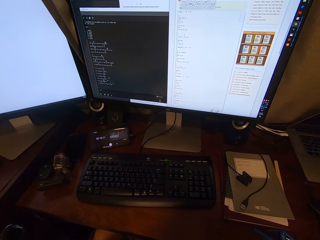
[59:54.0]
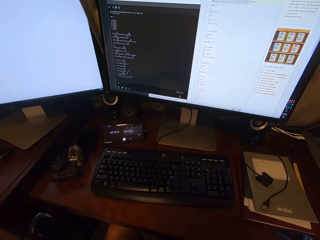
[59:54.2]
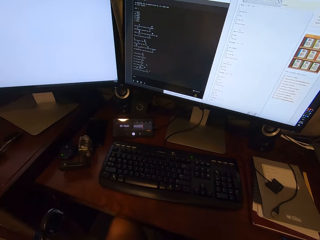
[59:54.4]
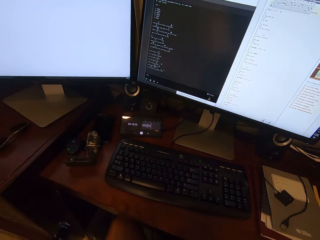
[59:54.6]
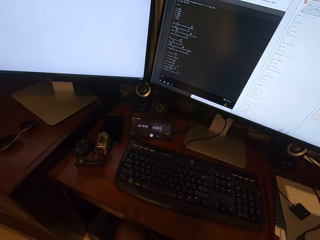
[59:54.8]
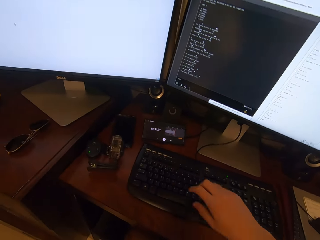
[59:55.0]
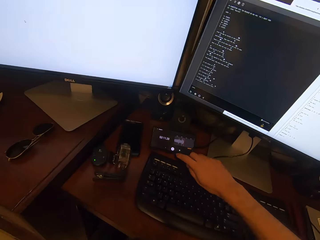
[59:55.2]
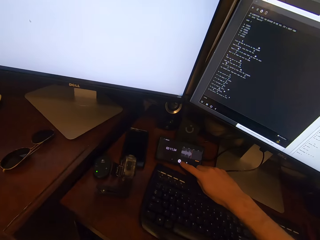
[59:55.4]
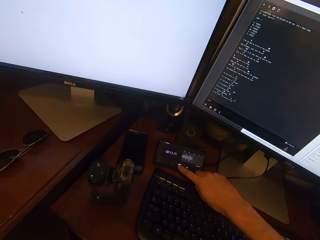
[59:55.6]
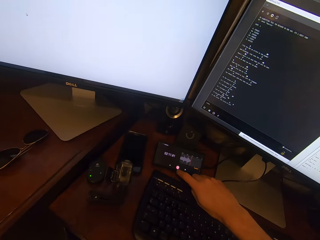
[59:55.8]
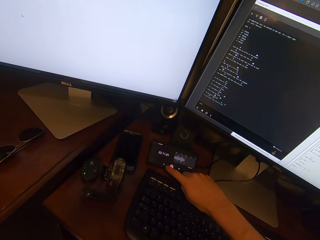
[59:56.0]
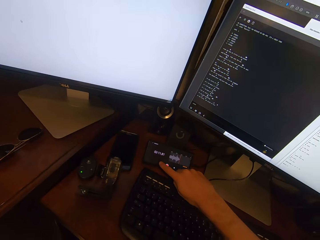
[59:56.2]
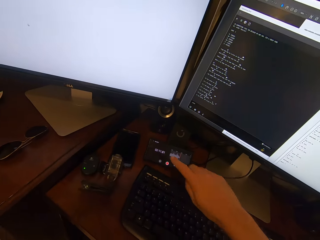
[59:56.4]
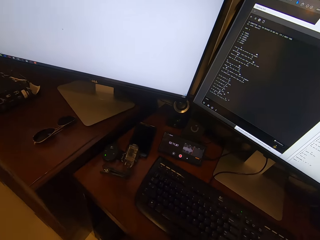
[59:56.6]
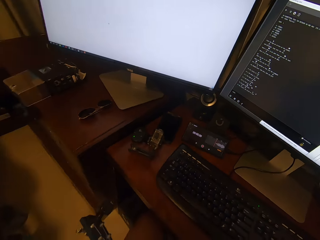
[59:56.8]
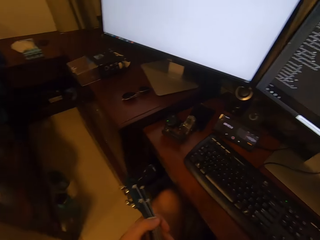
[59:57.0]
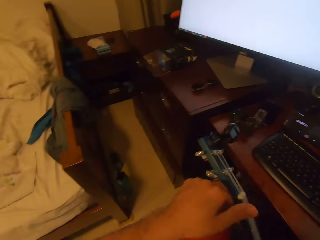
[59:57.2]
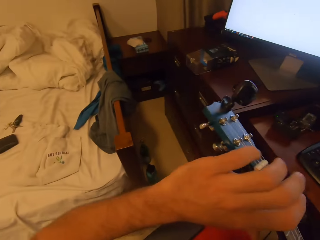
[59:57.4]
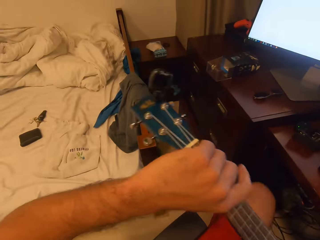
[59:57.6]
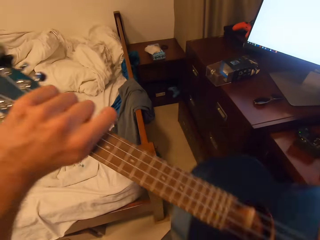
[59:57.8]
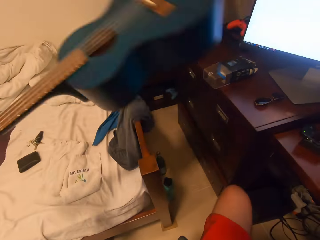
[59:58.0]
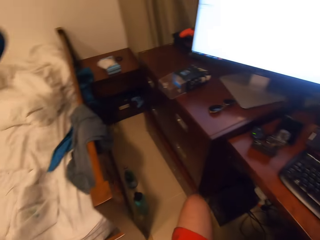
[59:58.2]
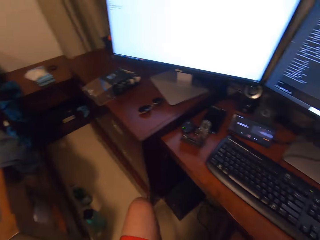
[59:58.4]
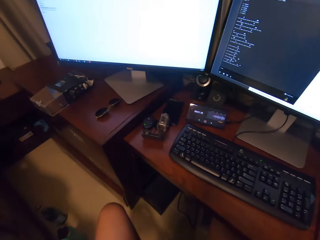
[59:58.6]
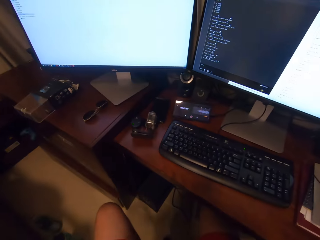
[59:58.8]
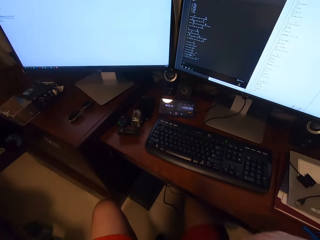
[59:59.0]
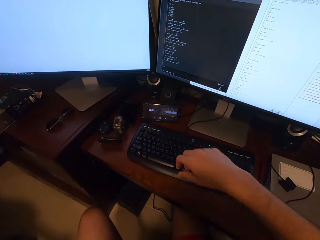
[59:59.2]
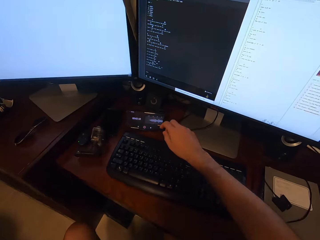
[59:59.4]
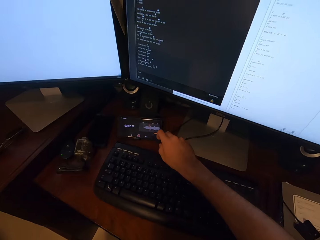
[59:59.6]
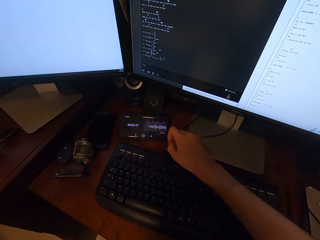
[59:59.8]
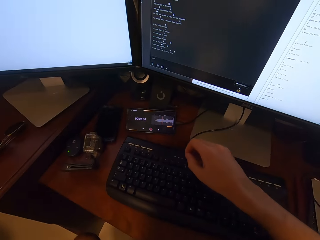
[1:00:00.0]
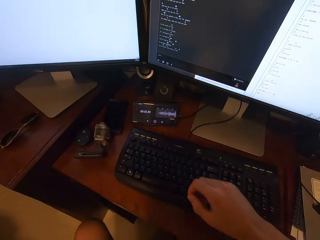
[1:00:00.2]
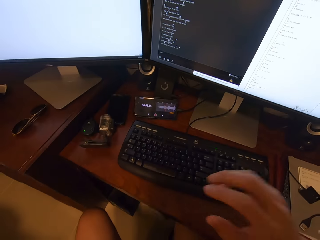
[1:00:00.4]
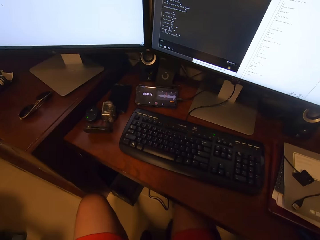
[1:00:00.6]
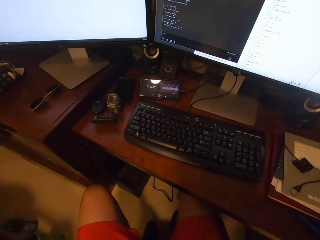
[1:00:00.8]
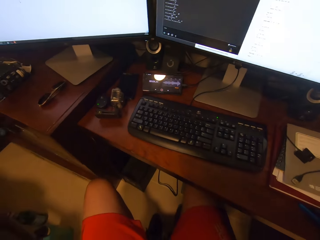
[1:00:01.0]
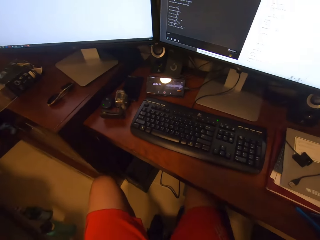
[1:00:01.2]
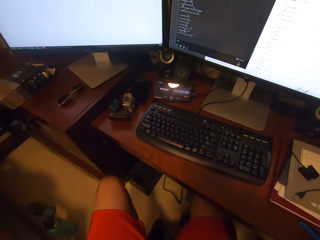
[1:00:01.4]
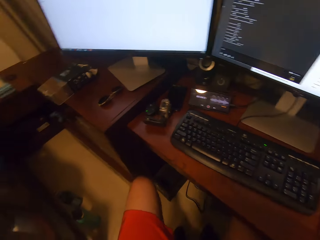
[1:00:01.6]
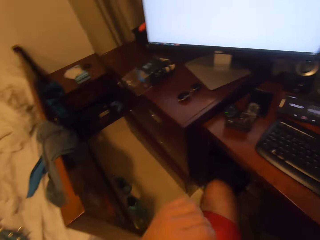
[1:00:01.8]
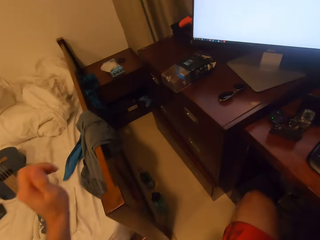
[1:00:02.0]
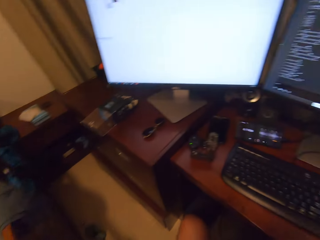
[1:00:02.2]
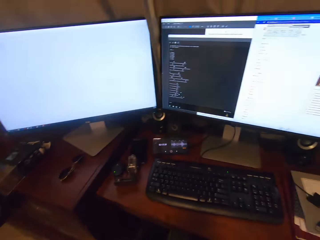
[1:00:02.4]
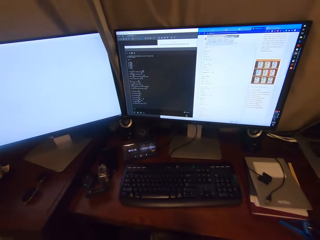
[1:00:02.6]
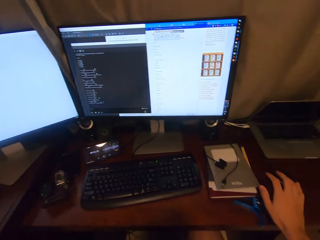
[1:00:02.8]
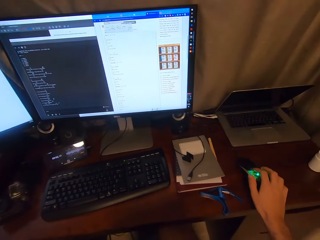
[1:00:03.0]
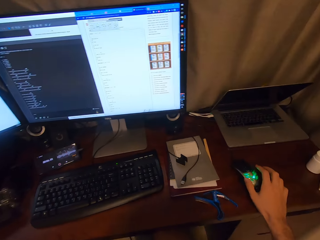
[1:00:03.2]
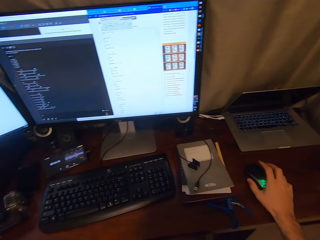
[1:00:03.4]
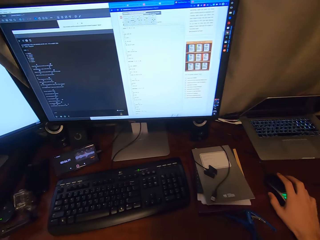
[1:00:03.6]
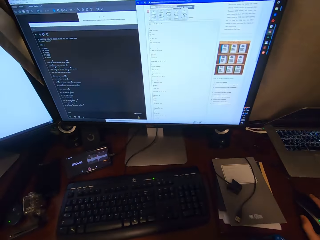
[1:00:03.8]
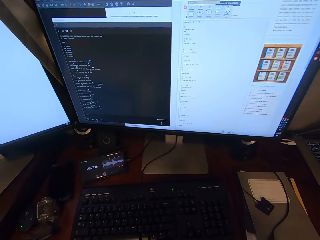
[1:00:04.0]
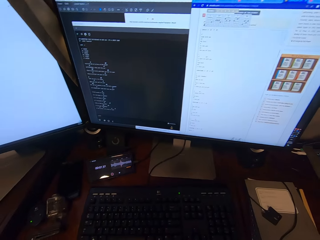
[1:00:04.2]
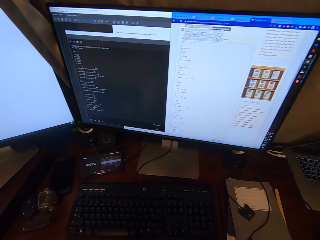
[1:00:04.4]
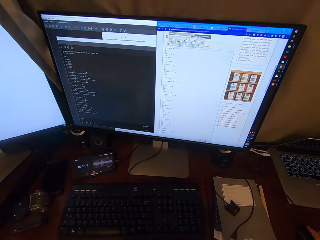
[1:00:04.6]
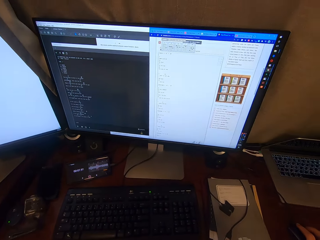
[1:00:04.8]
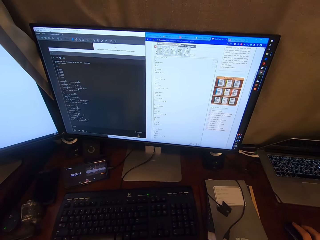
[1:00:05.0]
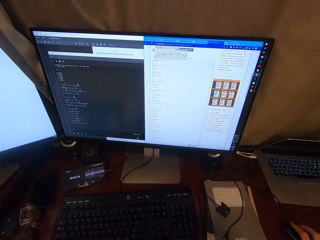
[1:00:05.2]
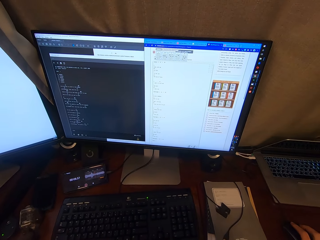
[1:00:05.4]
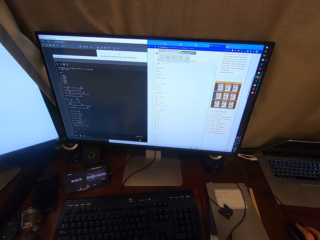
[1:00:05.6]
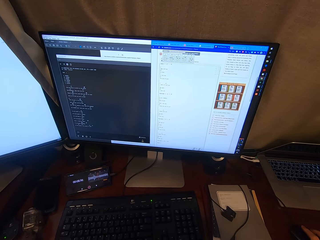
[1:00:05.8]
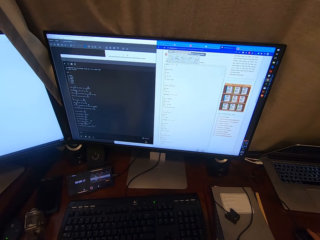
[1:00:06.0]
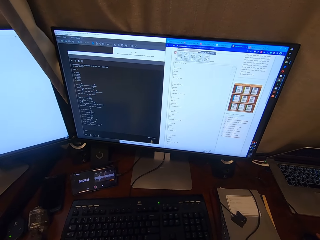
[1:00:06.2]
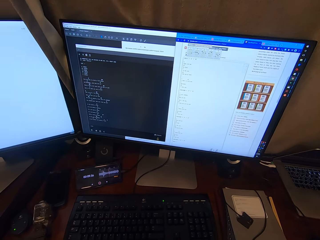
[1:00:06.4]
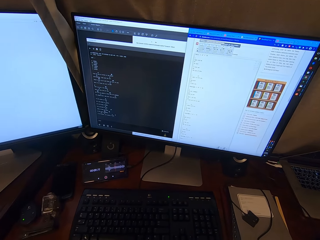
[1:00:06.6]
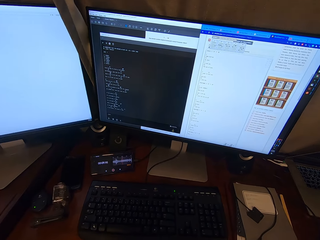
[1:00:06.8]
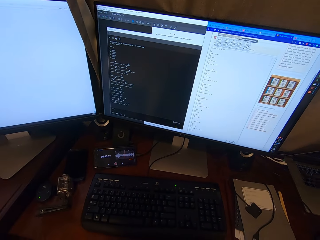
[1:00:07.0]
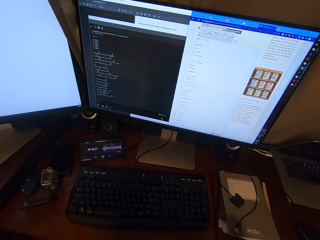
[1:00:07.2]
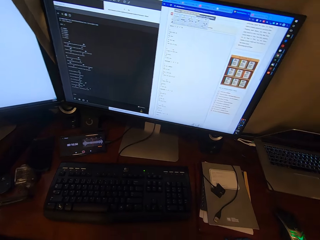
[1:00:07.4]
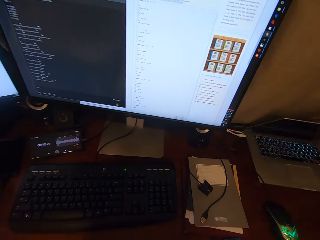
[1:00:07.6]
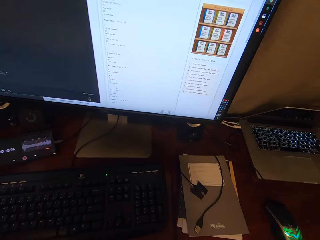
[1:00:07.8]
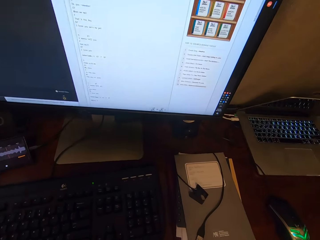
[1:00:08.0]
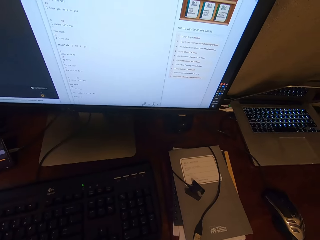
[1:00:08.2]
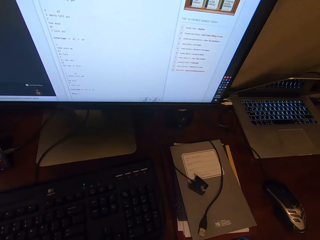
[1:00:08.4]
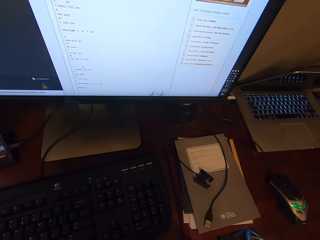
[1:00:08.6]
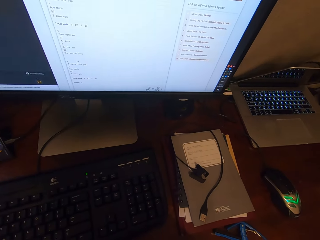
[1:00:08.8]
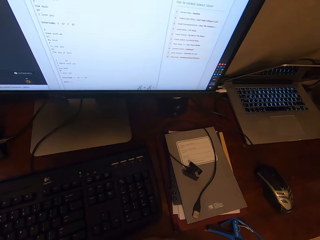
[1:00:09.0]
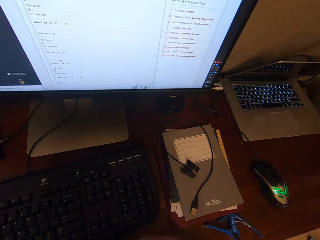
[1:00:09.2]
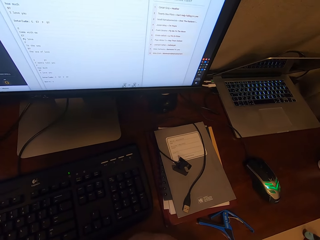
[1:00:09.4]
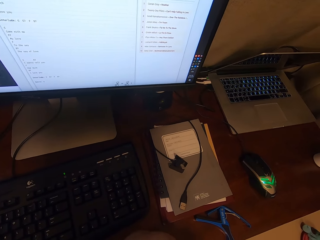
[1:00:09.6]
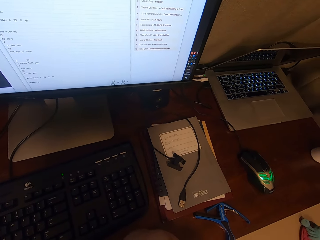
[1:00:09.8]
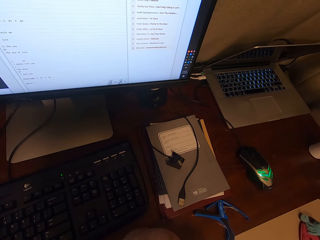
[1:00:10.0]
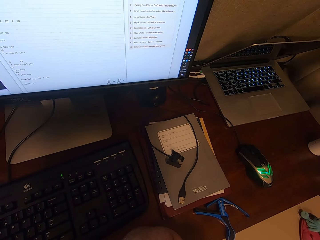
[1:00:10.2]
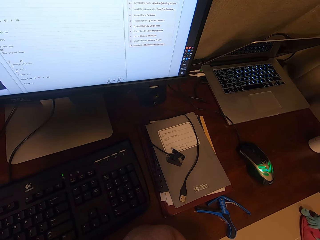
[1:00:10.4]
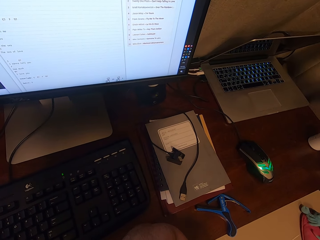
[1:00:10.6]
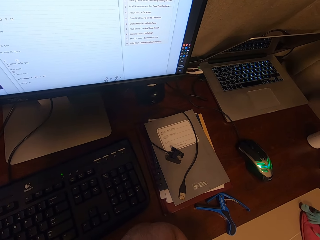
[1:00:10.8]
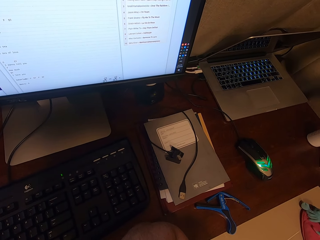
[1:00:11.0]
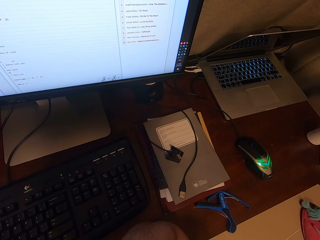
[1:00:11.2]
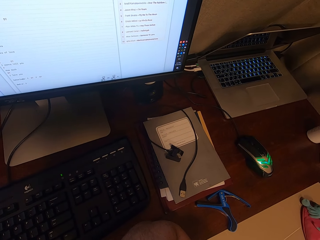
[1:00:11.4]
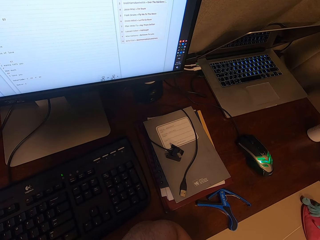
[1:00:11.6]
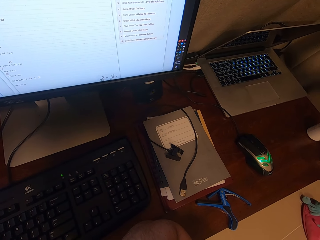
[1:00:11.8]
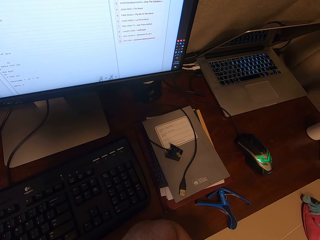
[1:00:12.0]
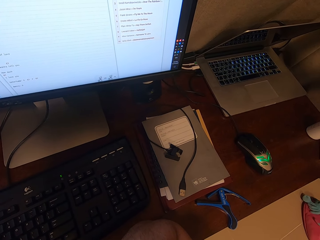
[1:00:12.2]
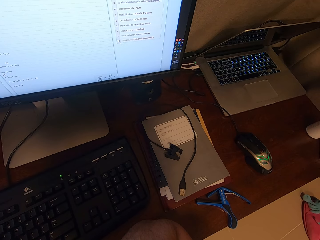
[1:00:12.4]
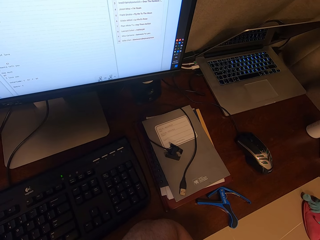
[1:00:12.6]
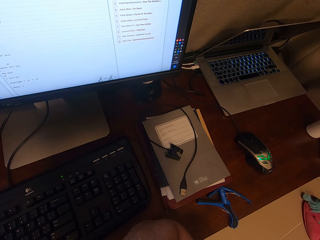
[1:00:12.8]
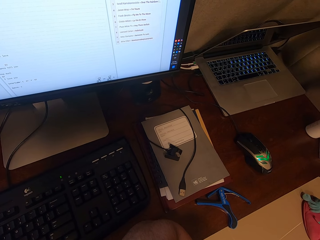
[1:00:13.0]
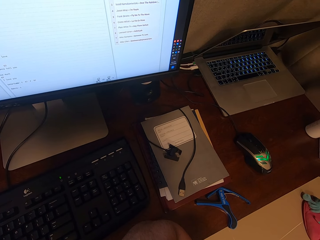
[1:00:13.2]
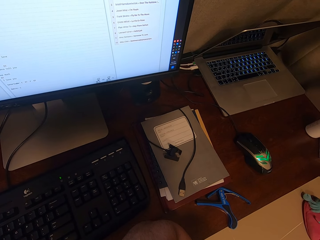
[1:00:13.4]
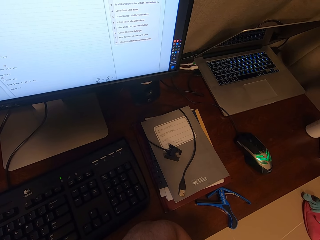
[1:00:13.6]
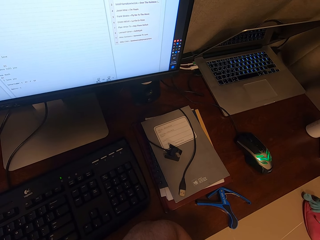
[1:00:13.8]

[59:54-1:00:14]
The camera wearer operates the phone on the stand. He talks, drops the guitar on the bed, and touches the phone on the stand. He adjusts the camera on his head. He stretches round. He holds the mouse. He operates the computer on the stand with the mouse. He looks around. He stares closely at the computer monitor.

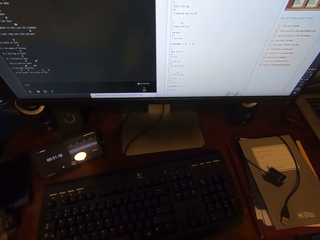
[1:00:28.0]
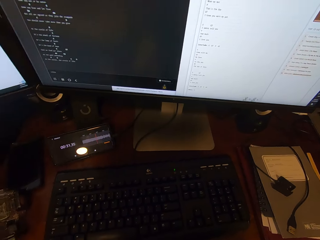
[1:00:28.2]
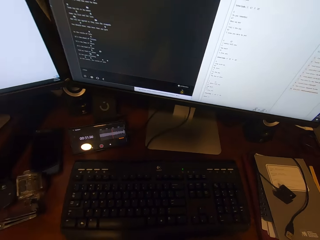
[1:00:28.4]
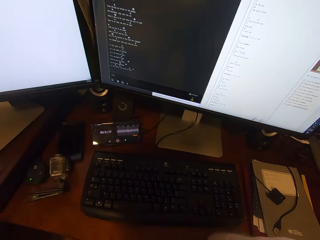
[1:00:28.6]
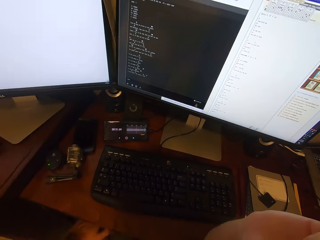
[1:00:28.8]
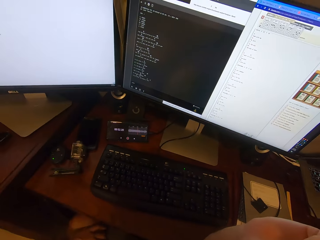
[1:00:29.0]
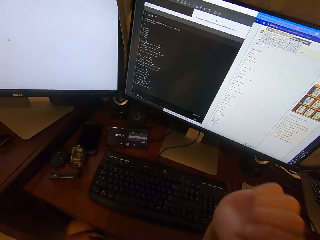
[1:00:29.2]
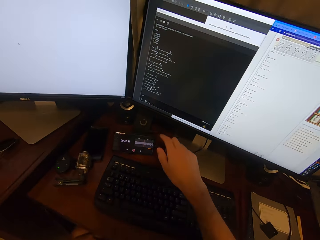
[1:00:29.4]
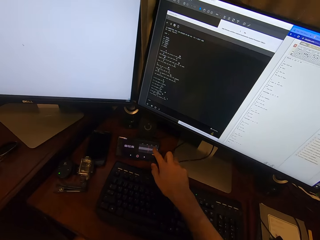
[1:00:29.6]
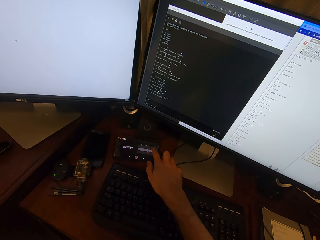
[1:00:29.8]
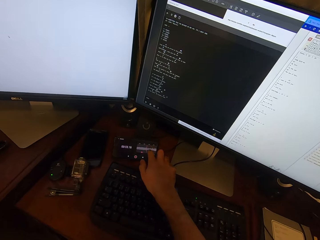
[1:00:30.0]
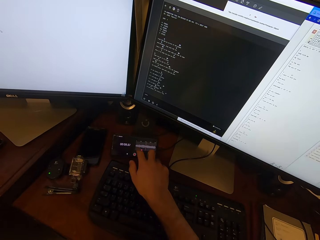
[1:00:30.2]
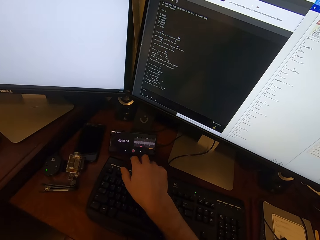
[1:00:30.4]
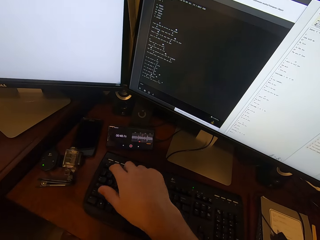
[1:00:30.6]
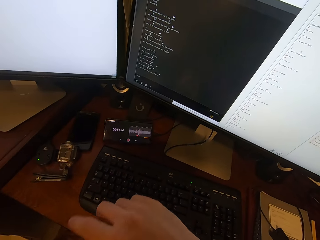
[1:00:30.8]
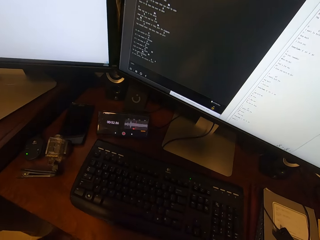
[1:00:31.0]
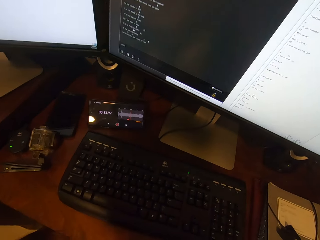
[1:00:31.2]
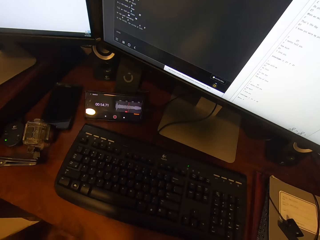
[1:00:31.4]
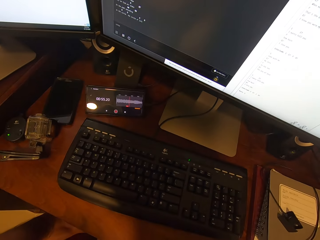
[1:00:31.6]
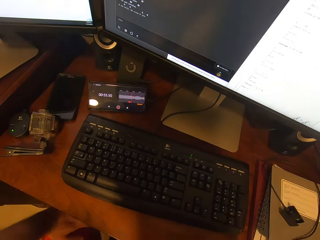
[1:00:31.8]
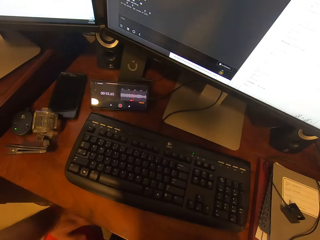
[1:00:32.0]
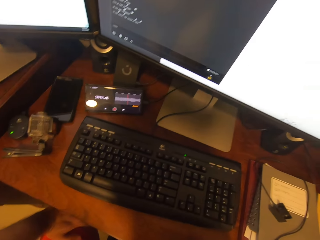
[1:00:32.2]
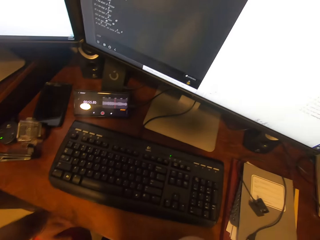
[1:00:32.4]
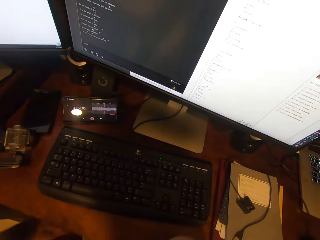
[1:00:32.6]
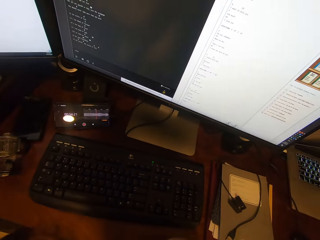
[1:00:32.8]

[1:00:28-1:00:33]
The camera wearer operates the phone on the stand. They stare around the computer keyboard and the phone on the stand.
